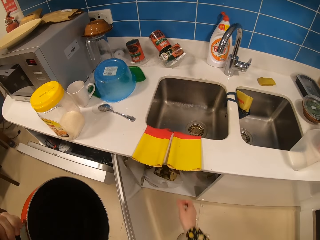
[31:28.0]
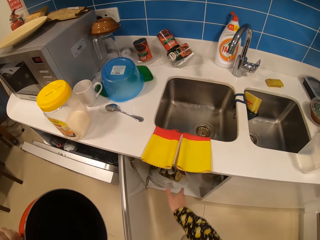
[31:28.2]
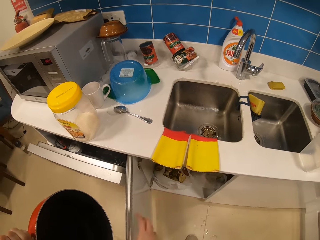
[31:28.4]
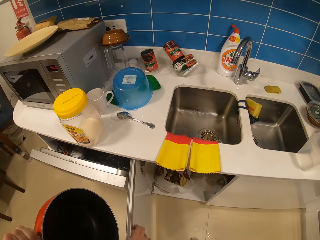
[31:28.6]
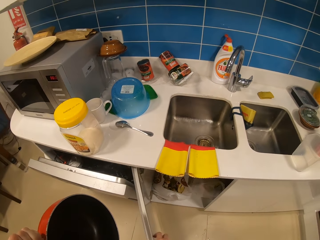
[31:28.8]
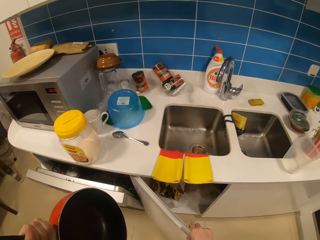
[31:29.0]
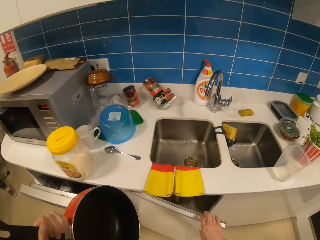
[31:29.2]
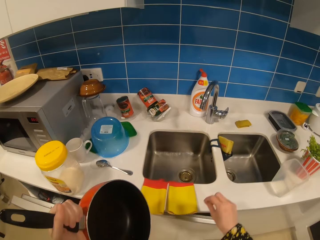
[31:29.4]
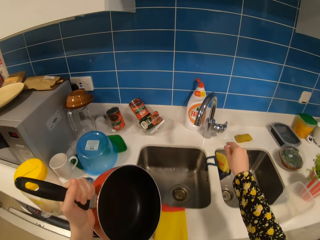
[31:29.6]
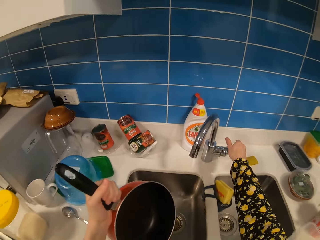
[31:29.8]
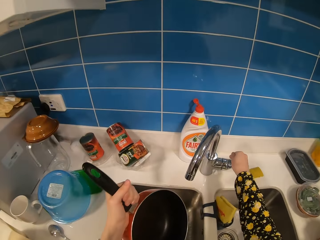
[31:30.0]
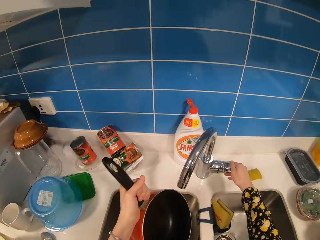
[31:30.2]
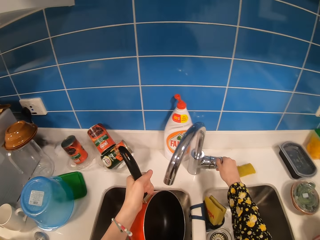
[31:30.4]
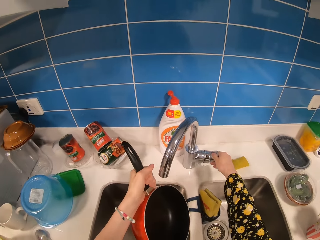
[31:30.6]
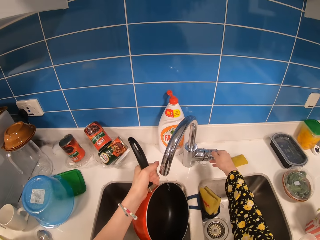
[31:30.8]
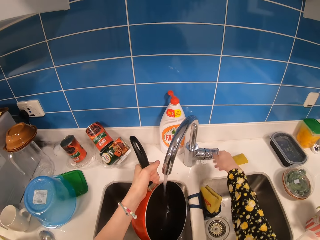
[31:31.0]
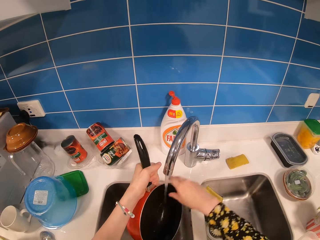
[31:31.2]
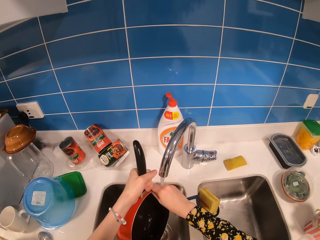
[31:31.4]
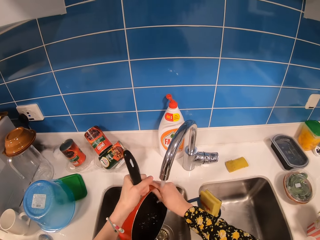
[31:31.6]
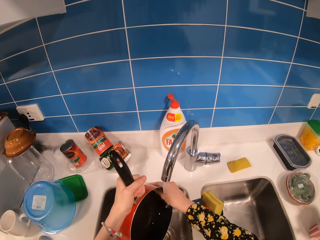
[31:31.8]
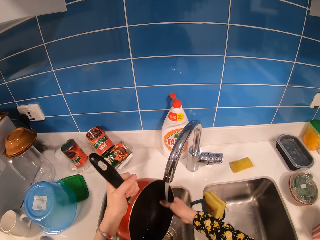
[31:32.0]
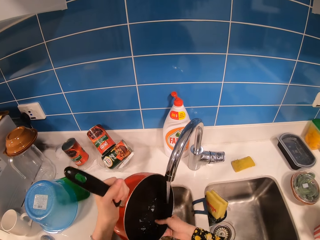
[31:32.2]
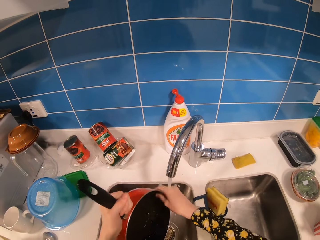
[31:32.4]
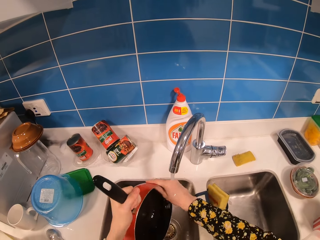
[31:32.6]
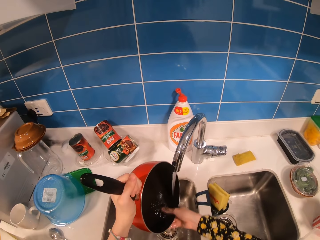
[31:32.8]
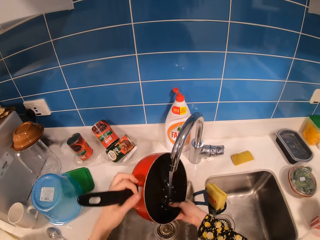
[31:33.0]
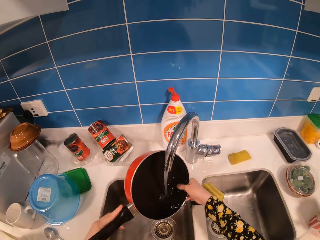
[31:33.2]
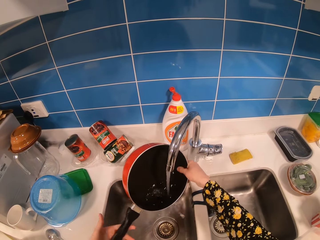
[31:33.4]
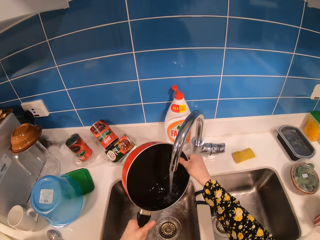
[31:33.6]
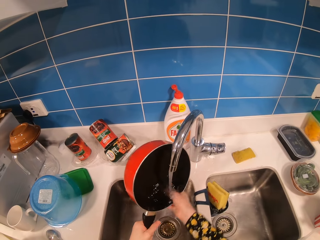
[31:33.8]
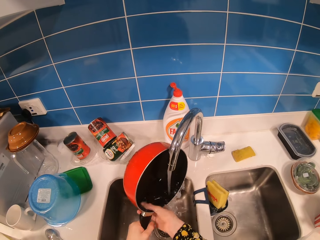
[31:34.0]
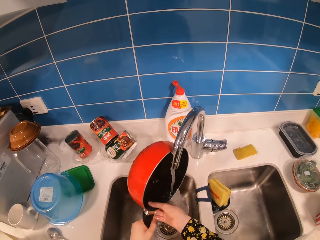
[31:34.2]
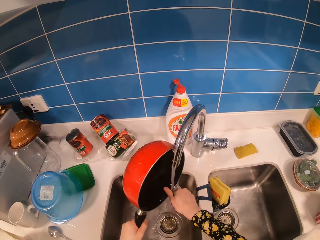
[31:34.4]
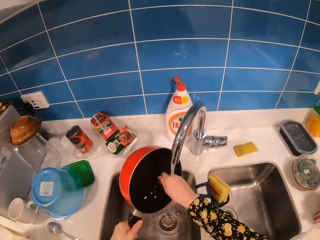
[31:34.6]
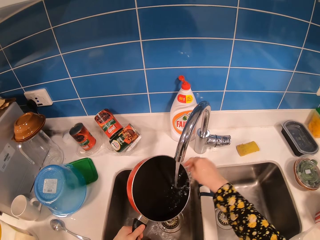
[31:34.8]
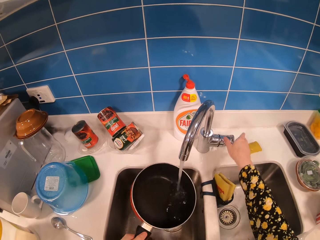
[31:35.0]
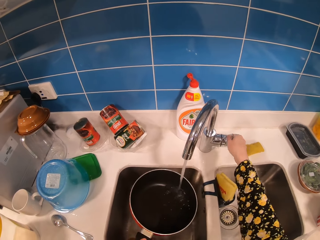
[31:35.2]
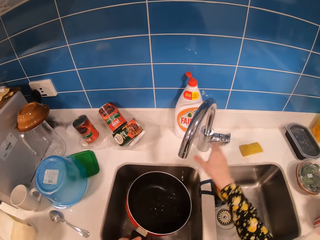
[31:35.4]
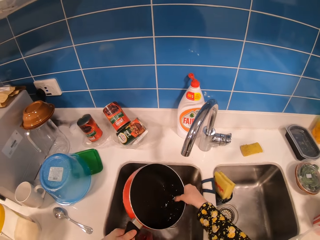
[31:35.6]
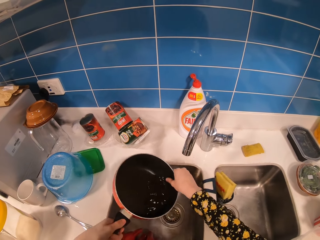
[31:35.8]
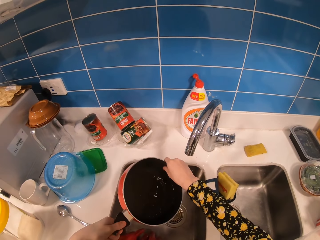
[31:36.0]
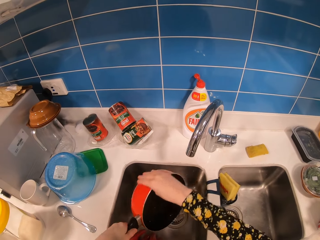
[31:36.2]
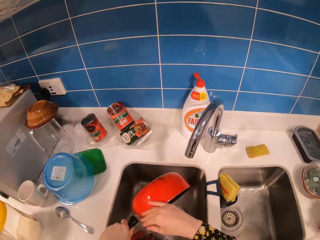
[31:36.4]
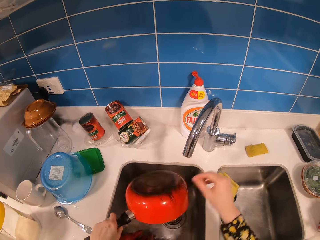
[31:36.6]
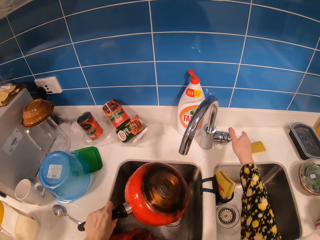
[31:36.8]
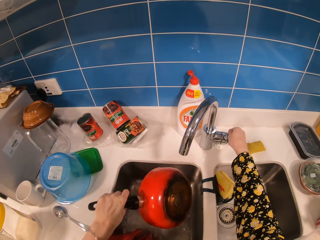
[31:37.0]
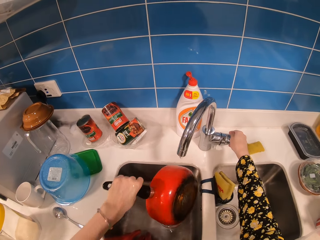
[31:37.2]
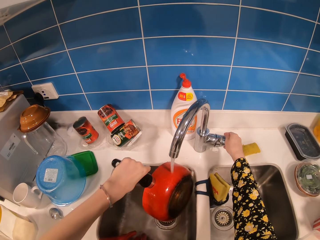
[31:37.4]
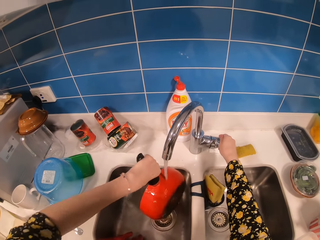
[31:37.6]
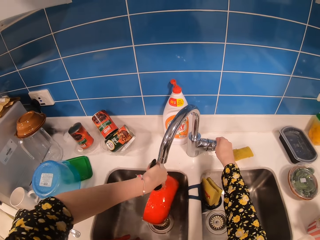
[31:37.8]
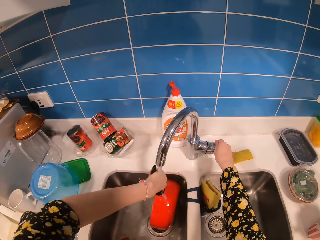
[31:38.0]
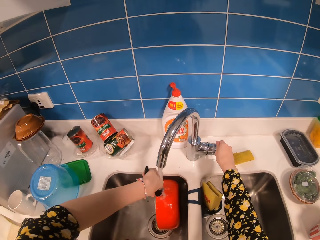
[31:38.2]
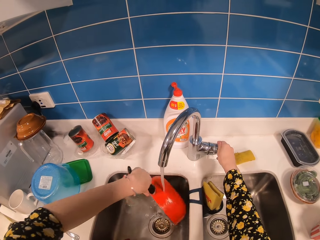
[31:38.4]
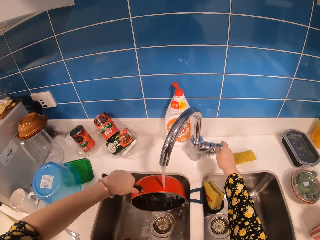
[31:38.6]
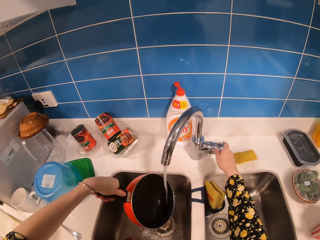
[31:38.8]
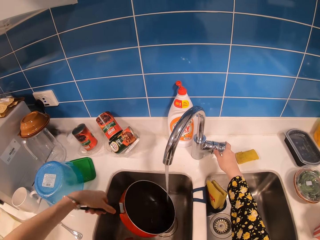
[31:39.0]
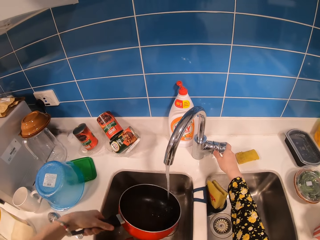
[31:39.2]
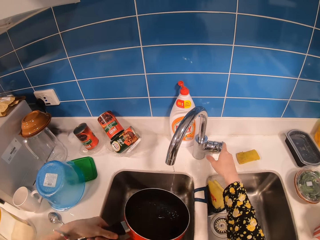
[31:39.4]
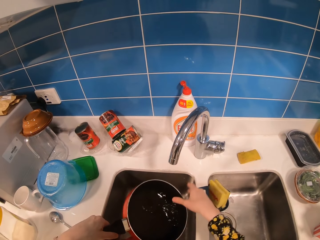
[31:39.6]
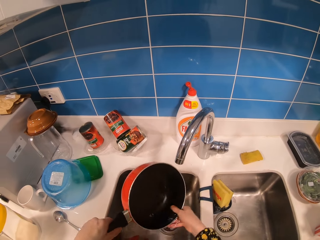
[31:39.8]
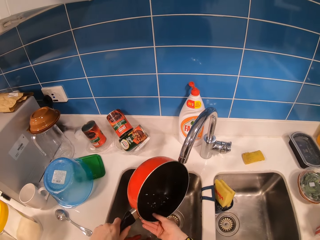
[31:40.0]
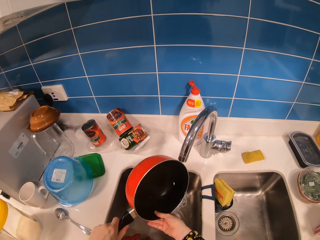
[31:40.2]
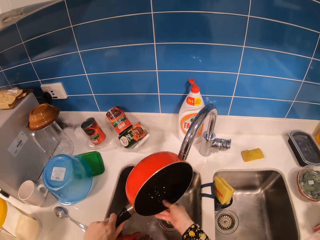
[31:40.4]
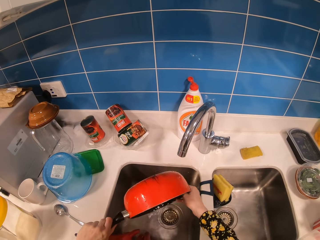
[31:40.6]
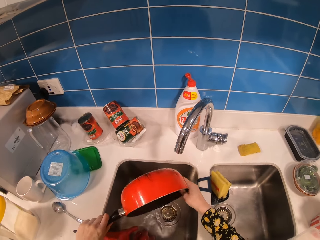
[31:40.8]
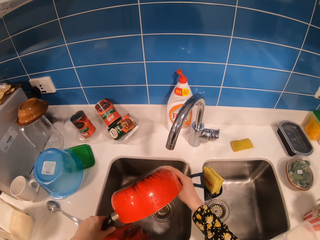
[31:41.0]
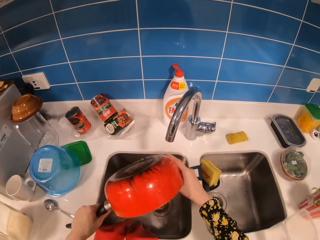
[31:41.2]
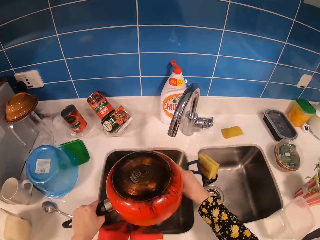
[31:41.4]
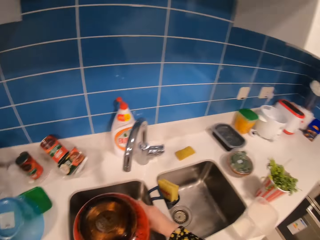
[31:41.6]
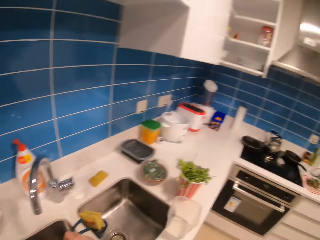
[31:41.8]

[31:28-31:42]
The camera wearer throws the white paper in a bin. They close the cabinet. They run tap water in the pan. They rinse the pan with the tap water. They close the tap water. They rinse the pan. They pour water in the sink. They run the tap water. They rinse the pan with the tap water. They close the tap water. They rinse the pan. They pour water.

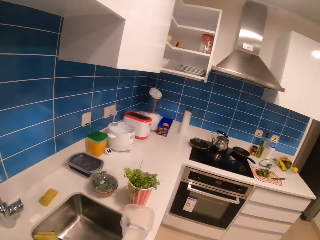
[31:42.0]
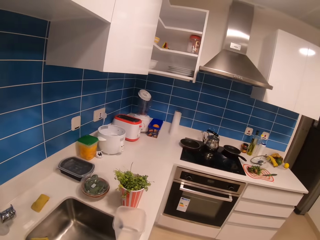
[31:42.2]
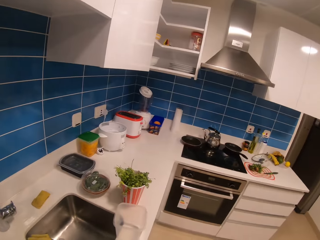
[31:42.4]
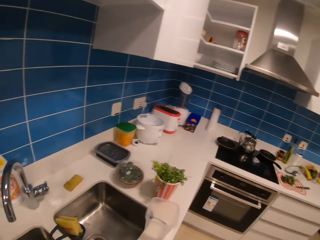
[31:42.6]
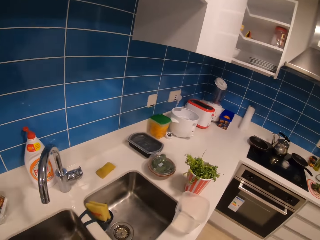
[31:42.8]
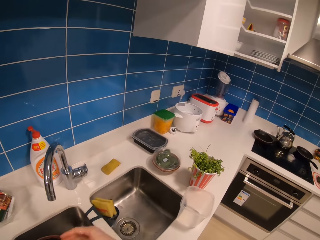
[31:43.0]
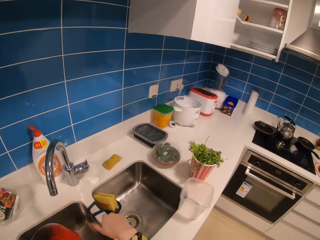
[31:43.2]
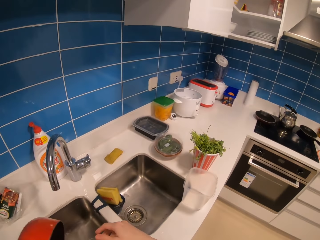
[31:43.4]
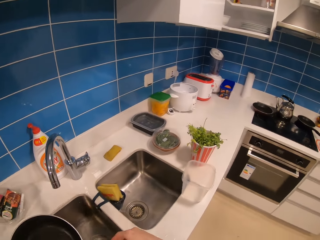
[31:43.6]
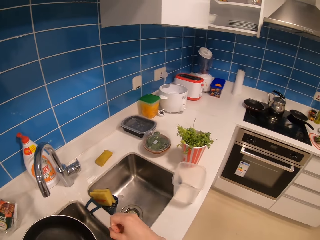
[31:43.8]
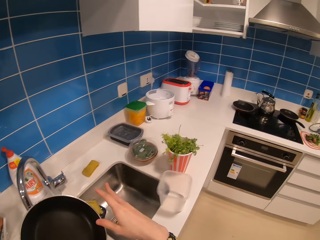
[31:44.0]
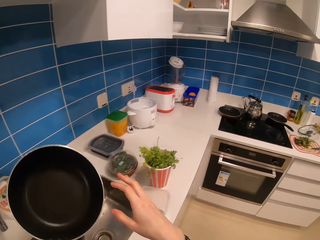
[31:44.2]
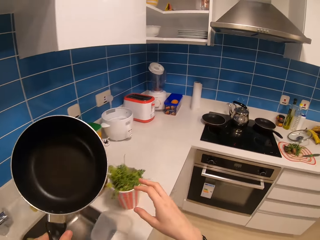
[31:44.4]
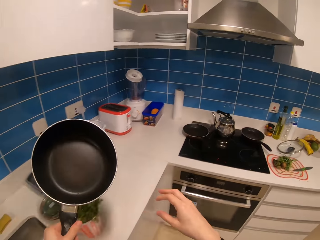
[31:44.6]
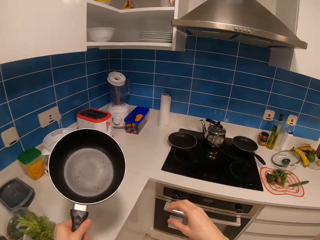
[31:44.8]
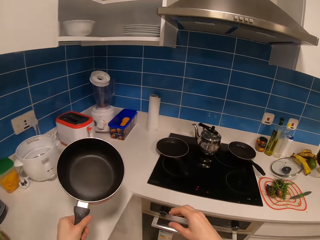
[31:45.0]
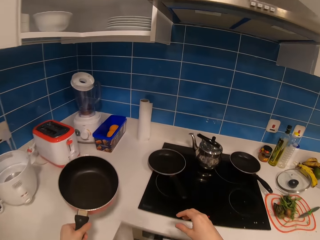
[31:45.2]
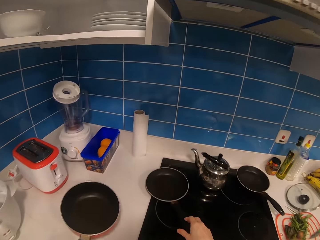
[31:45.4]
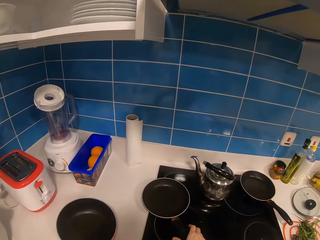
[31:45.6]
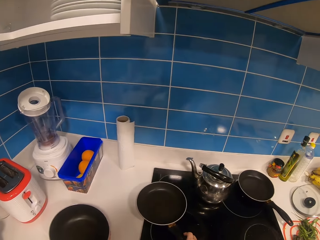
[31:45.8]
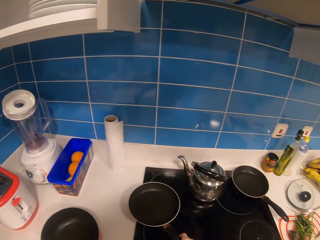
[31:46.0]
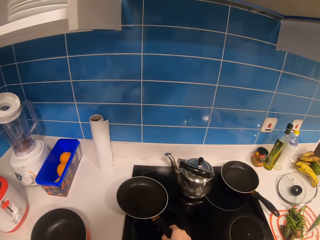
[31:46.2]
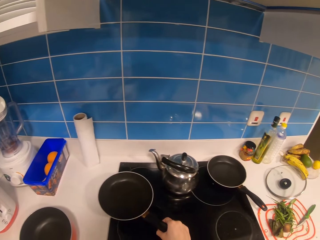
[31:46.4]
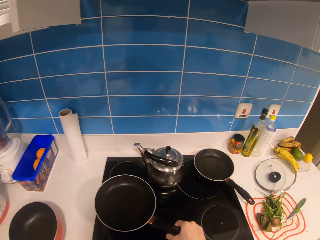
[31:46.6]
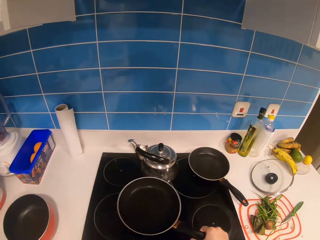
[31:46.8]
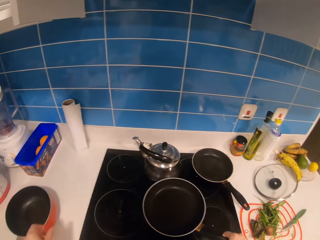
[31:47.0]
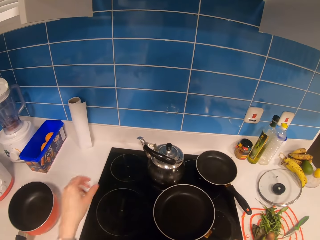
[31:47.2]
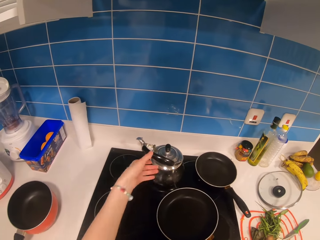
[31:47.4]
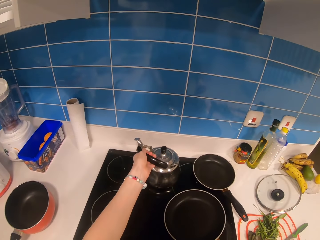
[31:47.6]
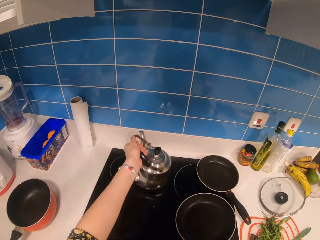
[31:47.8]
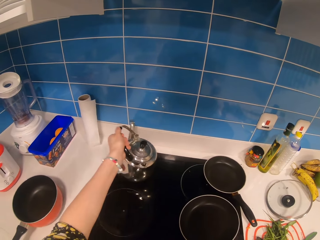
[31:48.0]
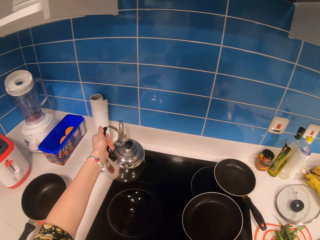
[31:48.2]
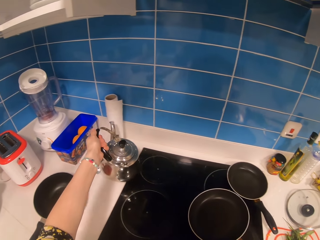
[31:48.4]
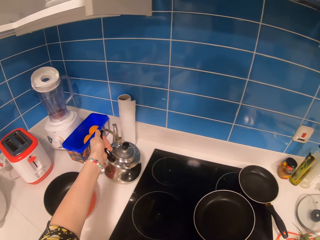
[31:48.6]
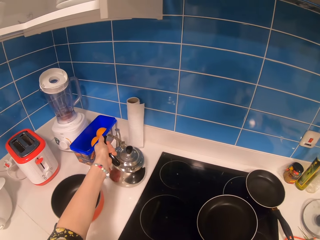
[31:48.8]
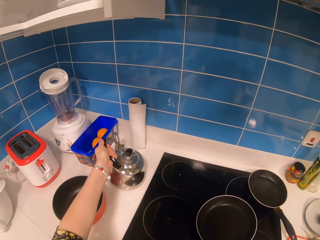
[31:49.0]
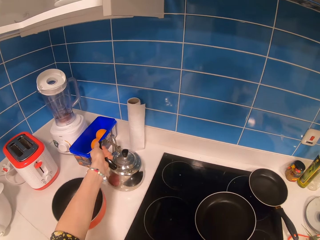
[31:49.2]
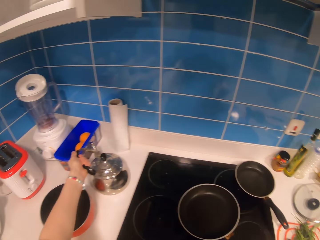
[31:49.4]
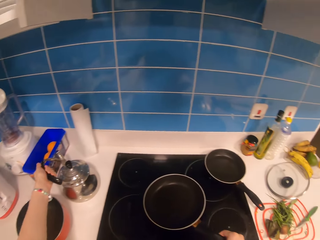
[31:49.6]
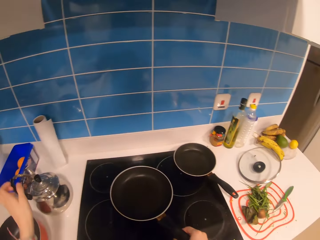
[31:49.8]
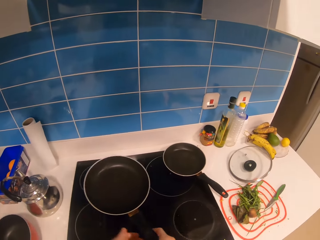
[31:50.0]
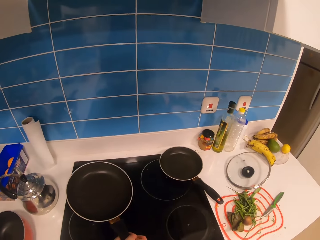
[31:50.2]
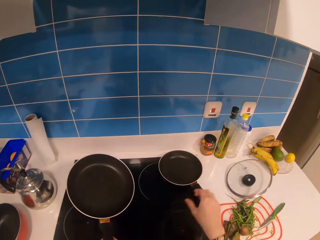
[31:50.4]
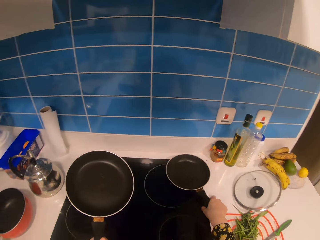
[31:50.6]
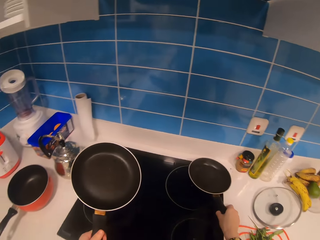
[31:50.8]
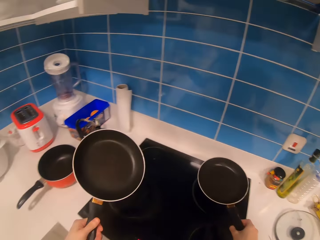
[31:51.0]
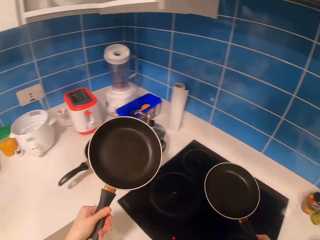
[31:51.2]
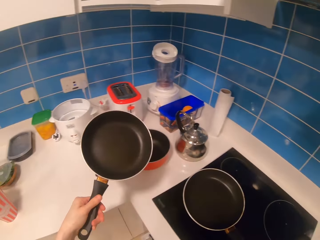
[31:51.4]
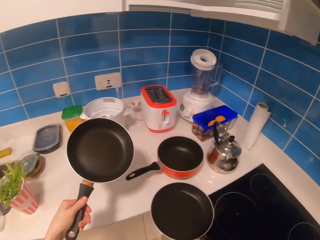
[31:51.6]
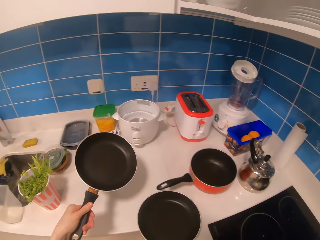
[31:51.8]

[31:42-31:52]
The camera wearer turns around the kitchen. They look aside. They adjust the hand, adjust the pan and adjust the hand. They walk around the kitchen. They place the cooking pot on the counter top. They pick up another cooking pot. They pick up the kettle. They place the kettle on the counter top. They pick up another cooking pot.
